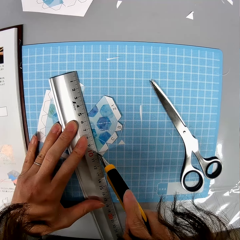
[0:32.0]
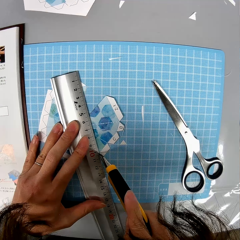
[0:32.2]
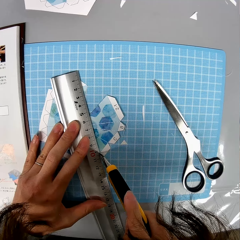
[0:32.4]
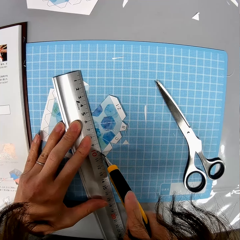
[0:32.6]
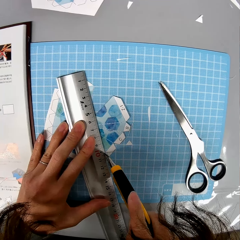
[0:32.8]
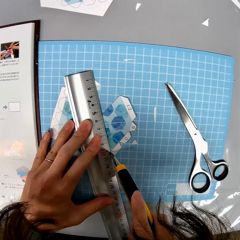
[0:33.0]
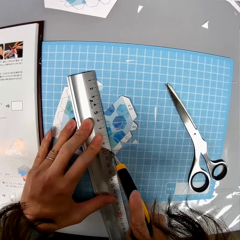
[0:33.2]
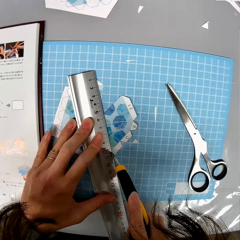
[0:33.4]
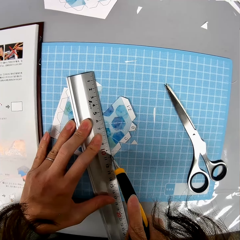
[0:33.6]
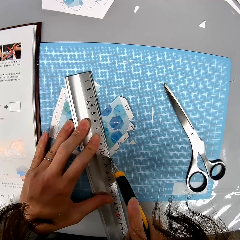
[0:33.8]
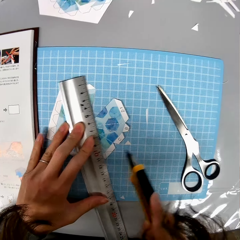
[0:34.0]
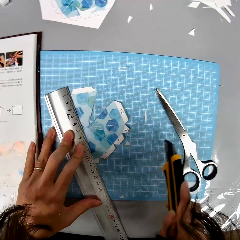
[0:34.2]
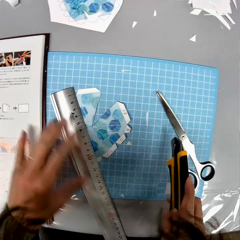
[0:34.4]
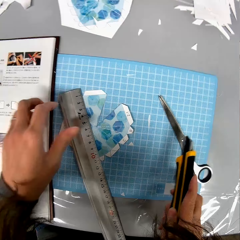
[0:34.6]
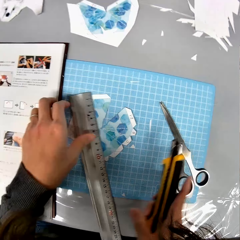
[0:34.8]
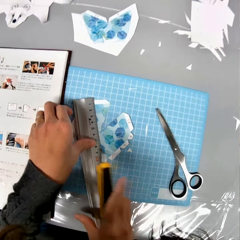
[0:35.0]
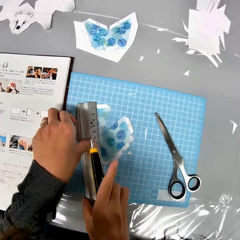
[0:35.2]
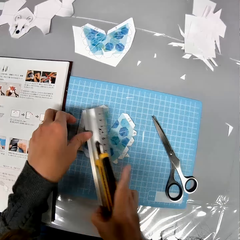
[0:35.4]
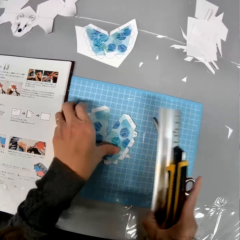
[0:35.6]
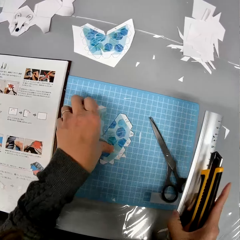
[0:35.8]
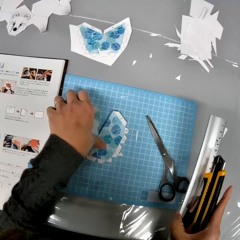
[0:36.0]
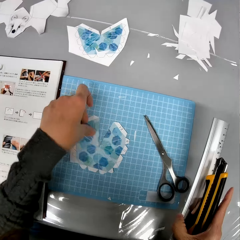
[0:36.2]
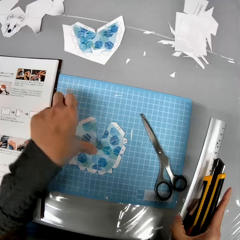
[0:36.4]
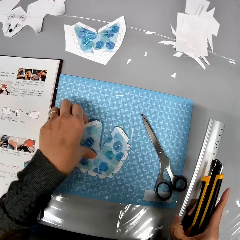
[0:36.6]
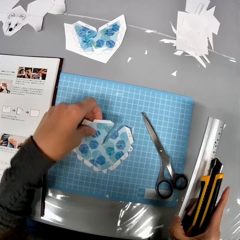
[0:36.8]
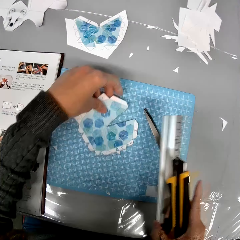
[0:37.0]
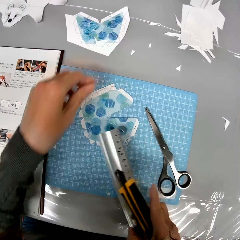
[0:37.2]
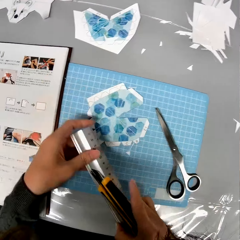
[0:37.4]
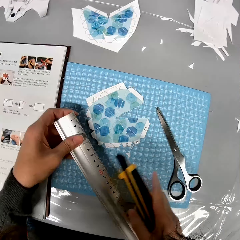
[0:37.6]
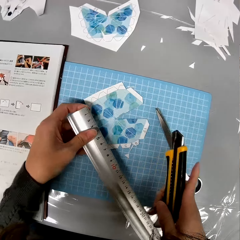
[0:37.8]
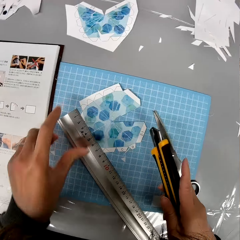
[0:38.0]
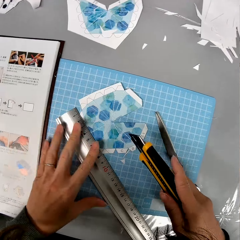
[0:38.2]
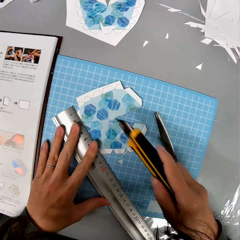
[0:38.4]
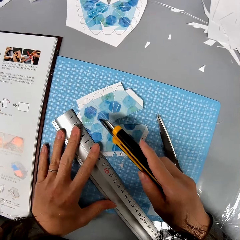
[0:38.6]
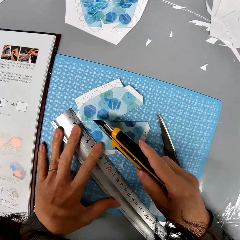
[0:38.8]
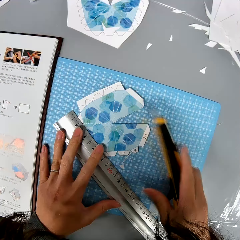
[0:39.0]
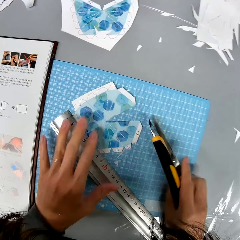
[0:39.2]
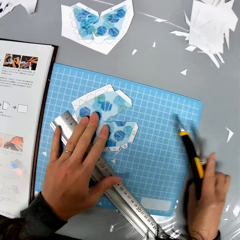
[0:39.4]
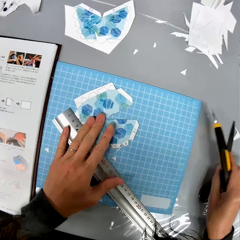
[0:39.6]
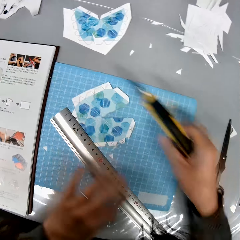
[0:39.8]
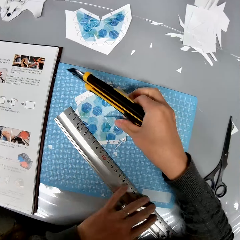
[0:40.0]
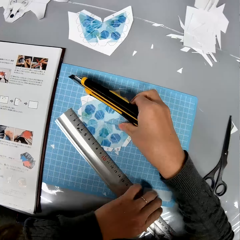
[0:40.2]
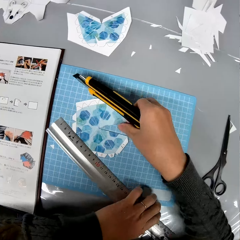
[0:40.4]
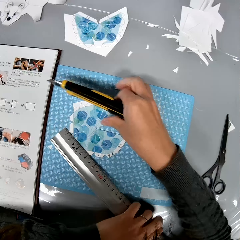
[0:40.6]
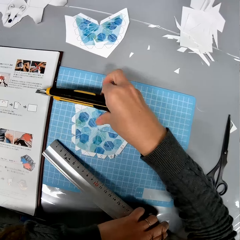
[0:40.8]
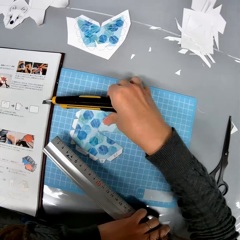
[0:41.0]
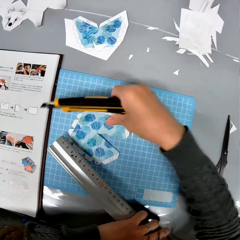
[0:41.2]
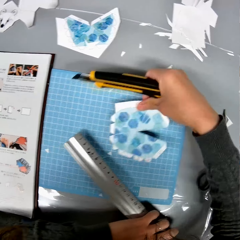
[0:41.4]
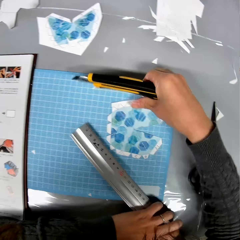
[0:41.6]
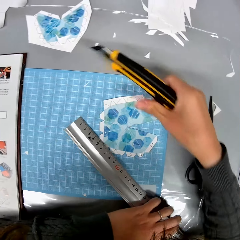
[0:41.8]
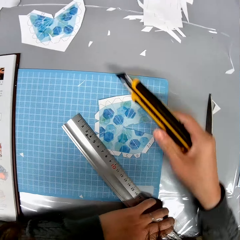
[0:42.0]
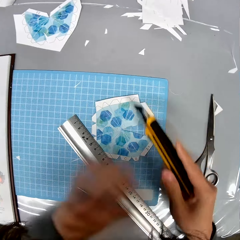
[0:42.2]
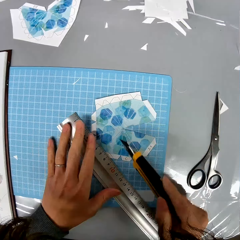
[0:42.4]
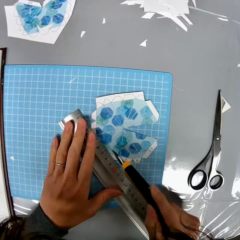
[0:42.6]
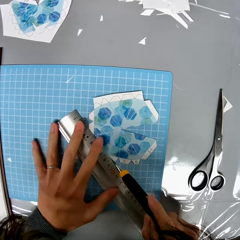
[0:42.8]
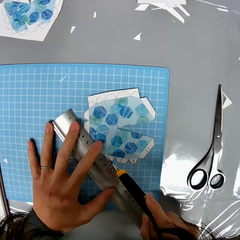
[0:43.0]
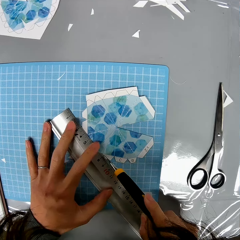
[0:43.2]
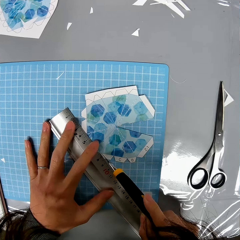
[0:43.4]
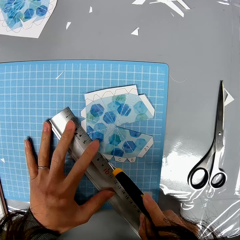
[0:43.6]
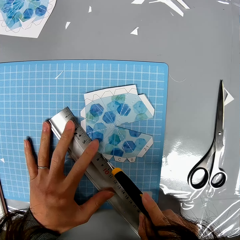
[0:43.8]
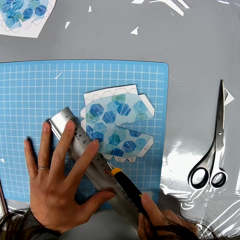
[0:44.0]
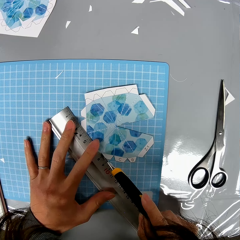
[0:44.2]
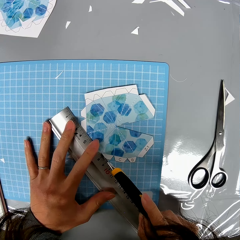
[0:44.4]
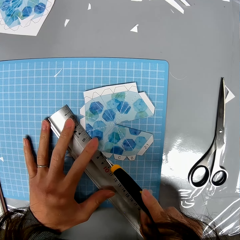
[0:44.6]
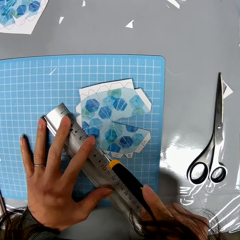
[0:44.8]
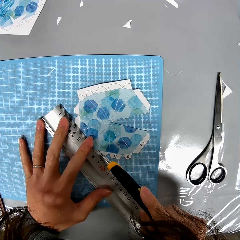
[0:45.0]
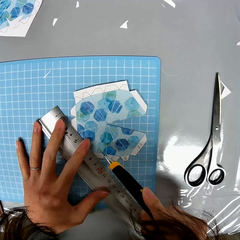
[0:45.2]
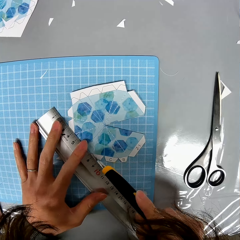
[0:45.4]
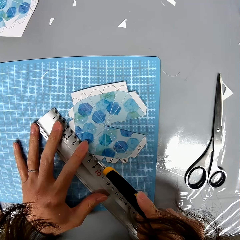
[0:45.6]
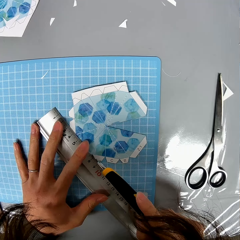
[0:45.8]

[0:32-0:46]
The camera wearer cuts the cardboard paper with a craft knife or blade. They remove the blade from the paper. They take the ruler from the table. They hold the ruler and the blade in hand. They take the shaped paper. They adjust the position of the cardboard paper on the table. They leave the paper on the table. They drop the ruler on the cardboard paper. They adjust the position of the scissors. They adjust the position of the ruler and the cardboard paper on the table. They cut the paper with the blade.

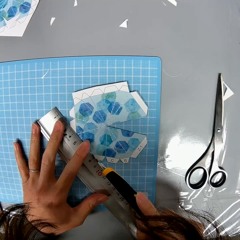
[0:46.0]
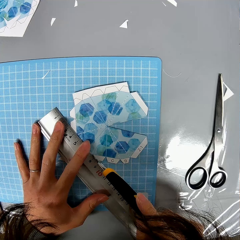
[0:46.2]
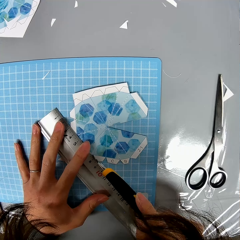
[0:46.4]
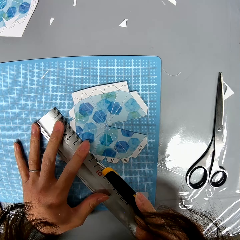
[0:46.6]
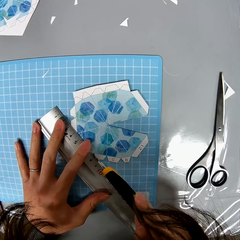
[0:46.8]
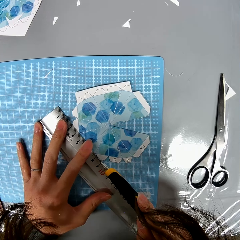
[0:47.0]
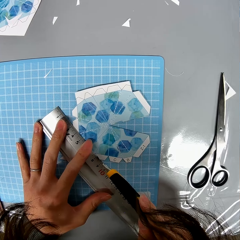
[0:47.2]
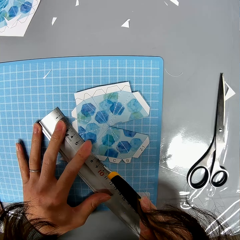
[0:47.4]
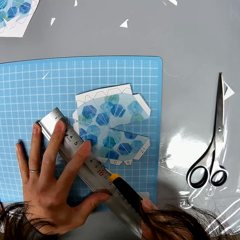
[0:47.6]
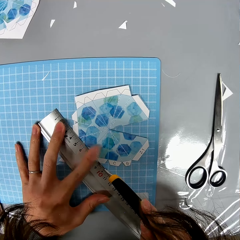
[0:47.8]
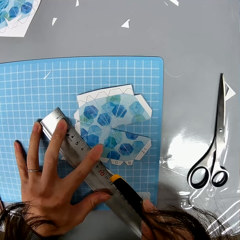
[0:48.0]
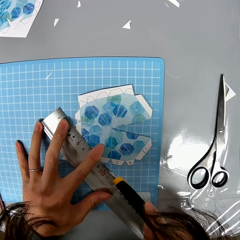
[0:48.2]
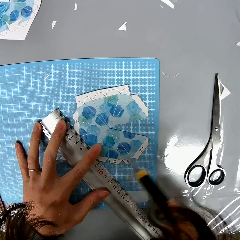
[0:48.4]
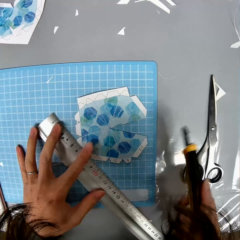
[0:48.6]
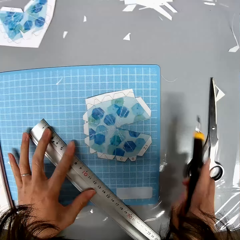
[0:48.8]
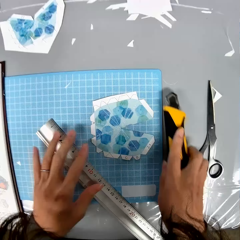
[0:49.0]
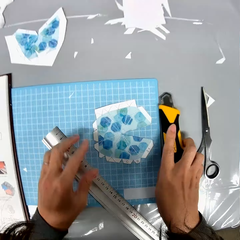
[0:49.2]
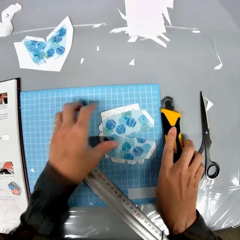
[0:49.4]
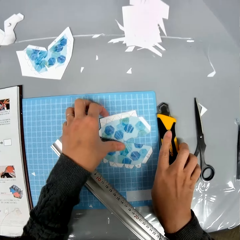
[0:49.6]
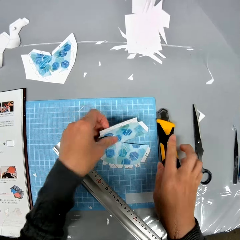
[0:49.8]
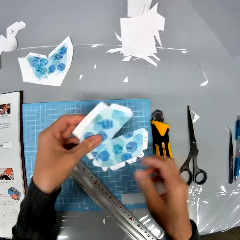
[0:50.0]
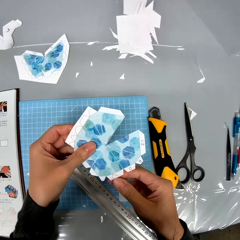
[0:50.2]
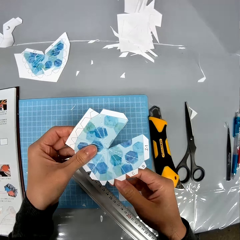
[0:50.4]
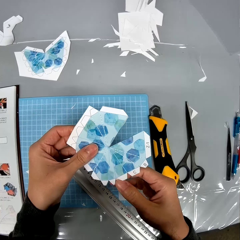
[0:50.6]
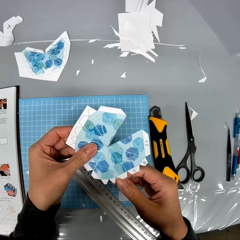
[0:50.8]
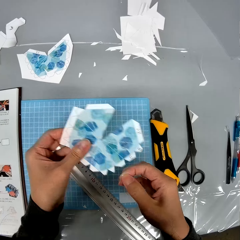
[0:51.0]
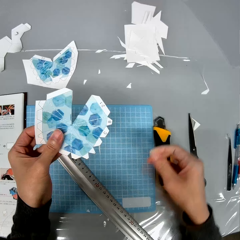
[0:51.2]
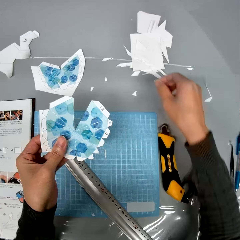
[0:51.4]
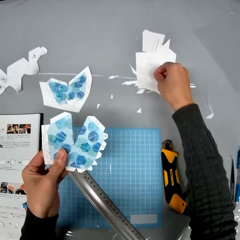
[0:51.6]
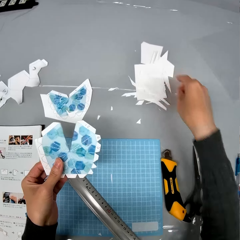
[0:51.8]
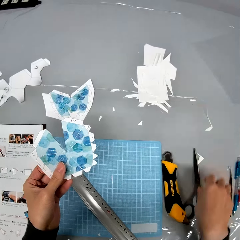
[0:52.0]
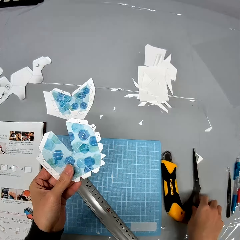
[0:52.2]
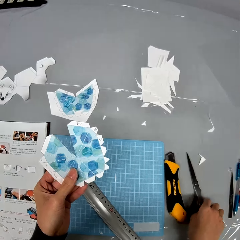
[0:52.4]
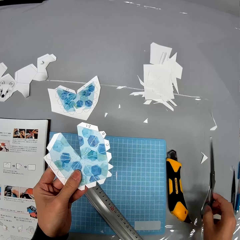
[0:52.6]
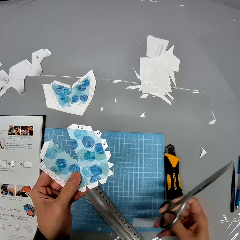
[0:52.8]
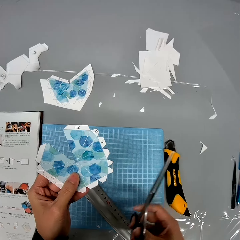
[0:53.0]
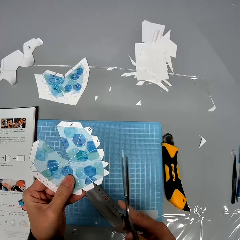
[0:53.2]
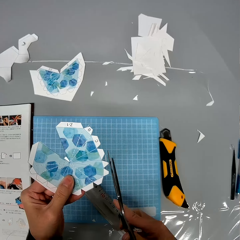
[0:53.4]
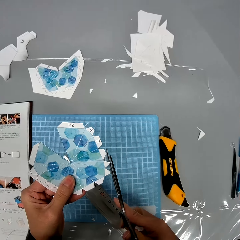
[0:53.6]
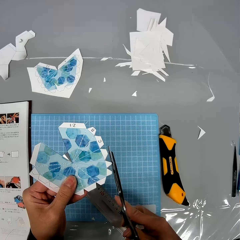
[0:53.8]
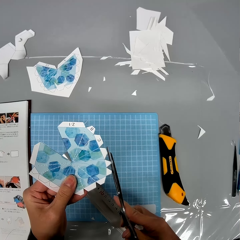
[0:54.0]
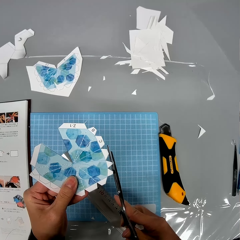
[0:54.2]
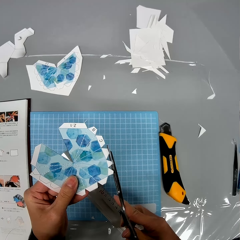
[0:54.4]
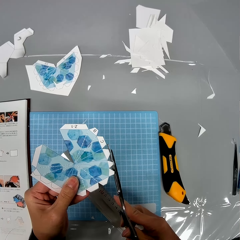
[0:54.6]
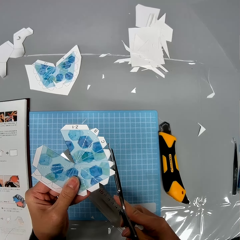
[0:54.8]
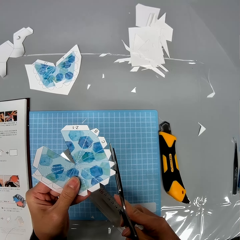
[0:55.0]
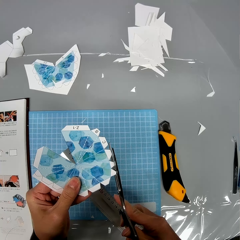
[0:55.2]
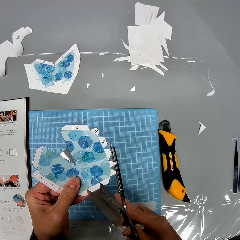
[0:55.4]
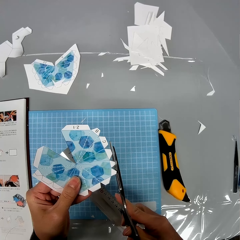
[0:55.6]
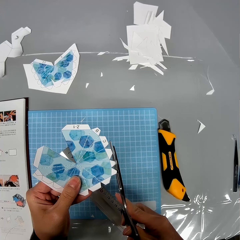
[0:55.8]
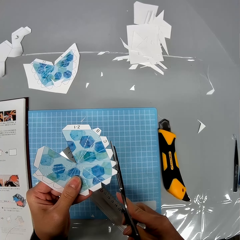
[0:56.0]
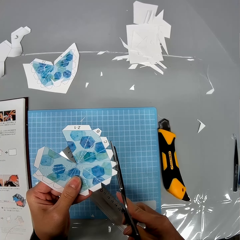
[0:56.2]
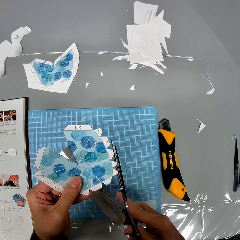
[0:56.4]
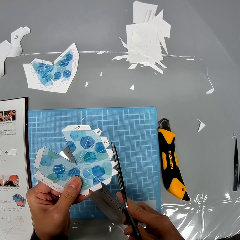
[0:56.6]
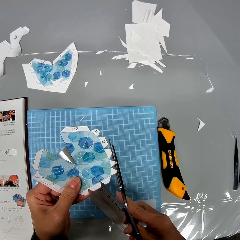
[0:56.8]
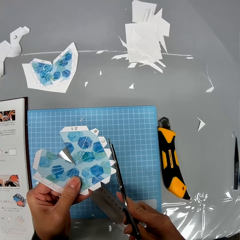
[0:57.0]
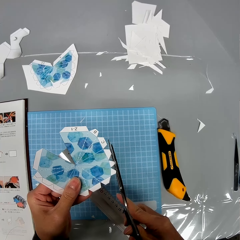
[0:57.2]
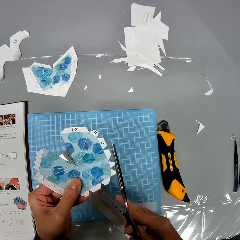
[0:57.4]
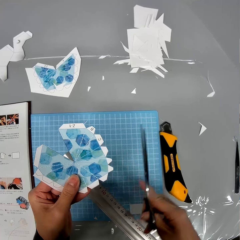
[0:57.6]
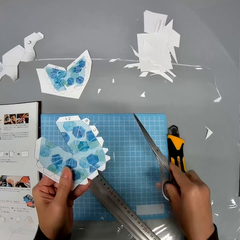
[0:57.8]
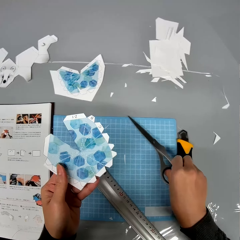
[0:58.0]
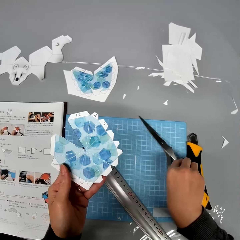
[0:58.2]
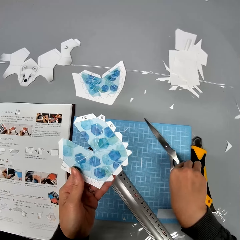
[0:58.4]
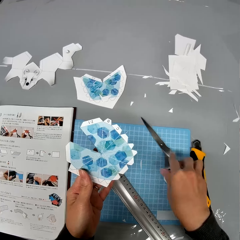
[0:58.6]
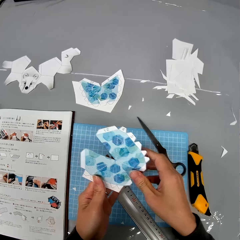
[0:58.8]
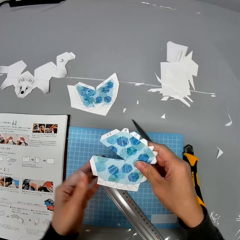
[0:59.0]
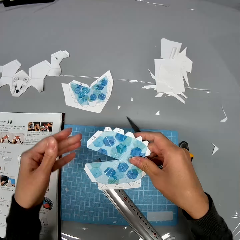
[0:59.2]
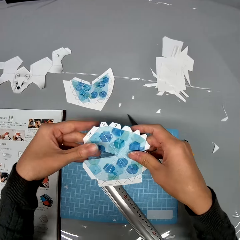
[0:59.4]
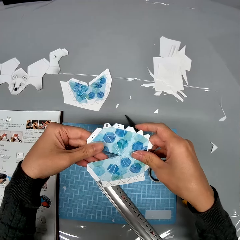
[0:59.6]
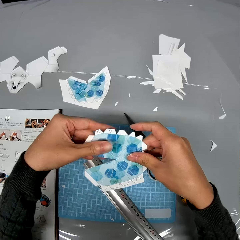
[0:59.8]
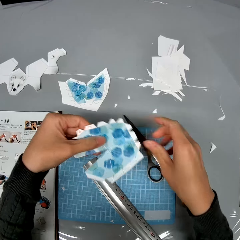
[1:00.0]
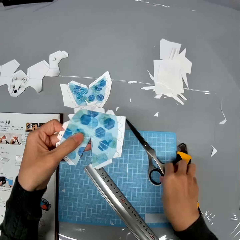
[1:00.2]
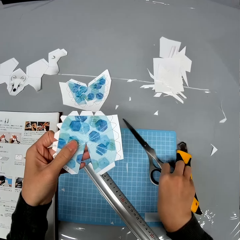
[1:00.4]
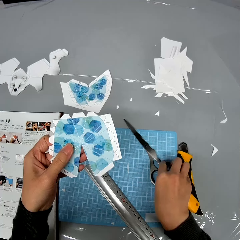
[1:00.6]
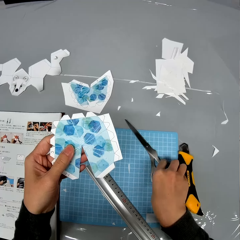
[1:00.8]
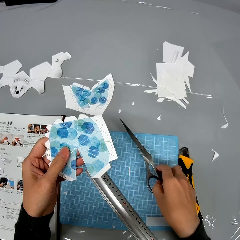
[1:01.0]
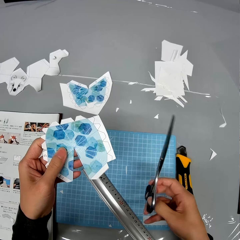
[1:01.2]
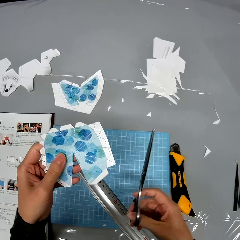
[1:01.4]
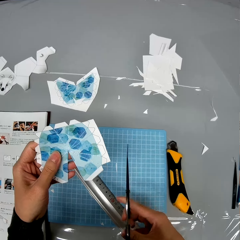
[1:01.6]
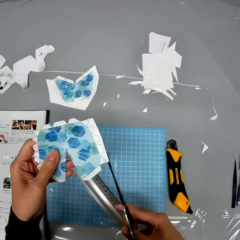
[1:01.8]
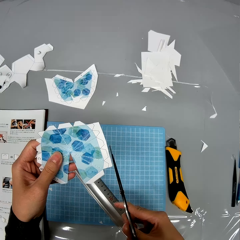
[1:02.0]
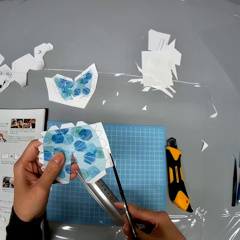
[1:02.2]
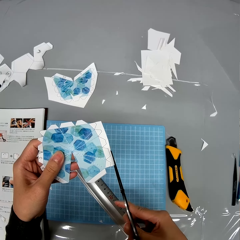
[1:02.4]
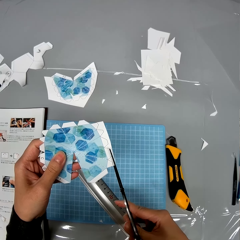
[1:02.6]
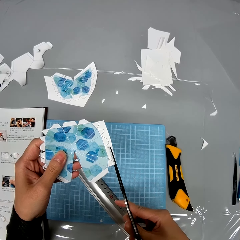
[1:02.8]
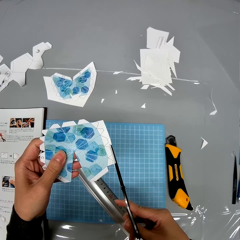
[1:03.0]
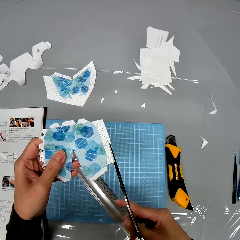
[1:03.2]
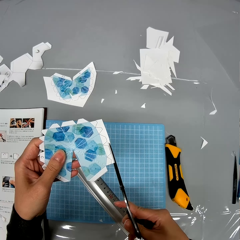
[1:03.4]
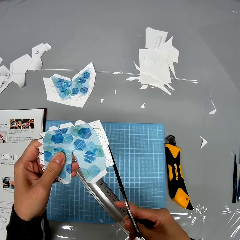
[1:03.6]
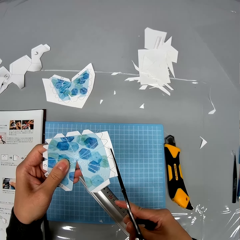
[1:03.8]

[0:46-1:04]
The camera wearer cuts the cardboard paper with a craft knife. They adjust the position of the ruler and drop the craft knife. They pick up the cardboard paper. They pull out a piece of cardboard paper from the cardboard paper and drop it on the table. They pick up a pair of scissors from the table. They cut the paper with the scissors. They drop the pair of scissors on the table. They hold the paper in hand. They pick up the pair of scissors from the table. They cut the paper with the scissors.
